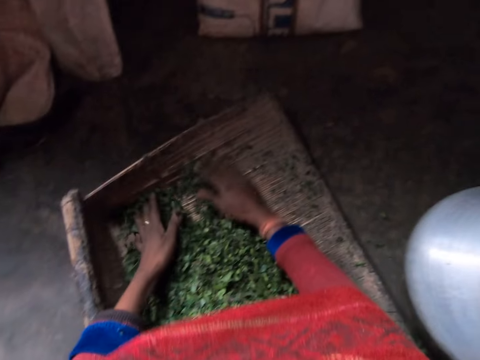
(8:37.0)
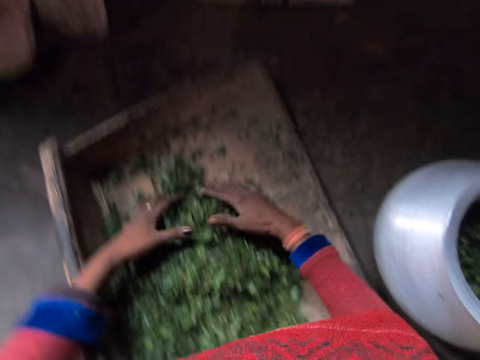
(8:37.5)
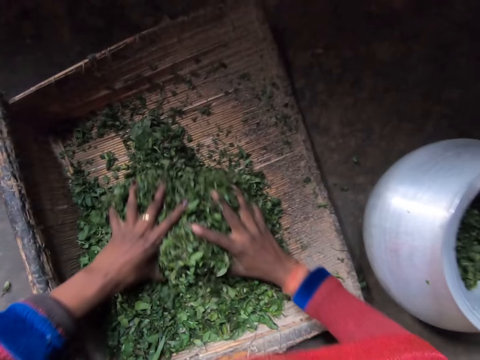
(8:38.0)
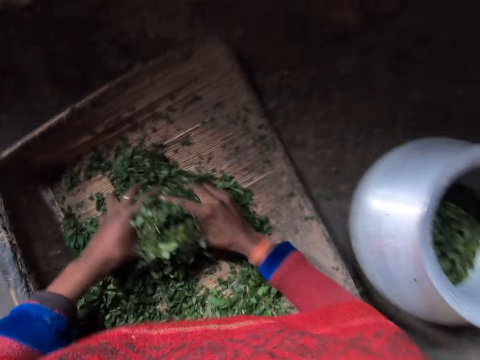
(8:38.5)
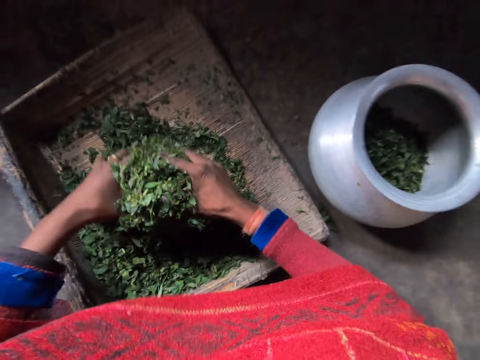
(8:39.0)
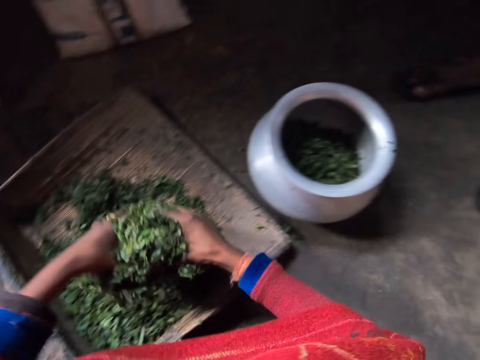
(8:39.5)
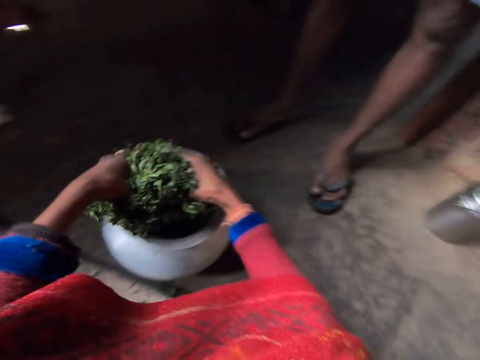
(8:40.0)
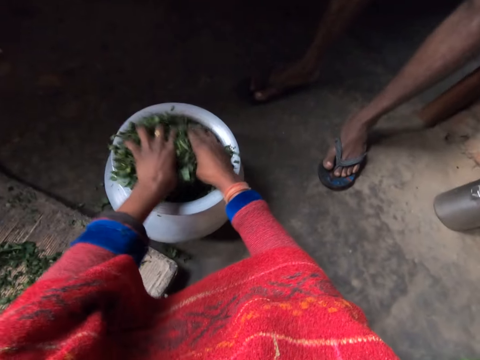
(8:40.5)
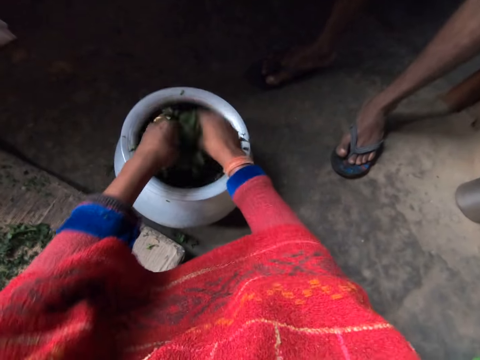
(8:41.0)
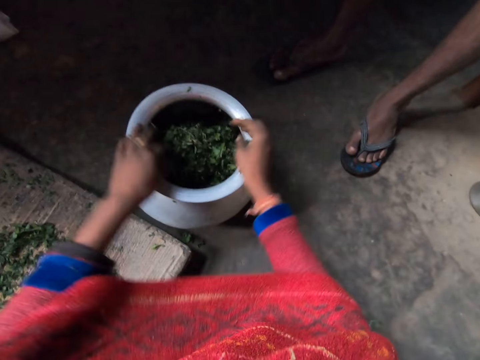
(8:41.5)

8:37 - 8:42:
The camera wearer picks up the green vegetables. He puts the green vegetables into the pot. He shakes his hand.

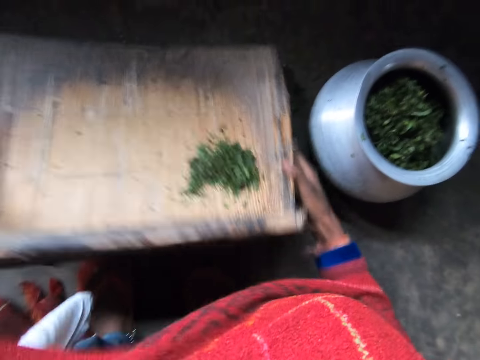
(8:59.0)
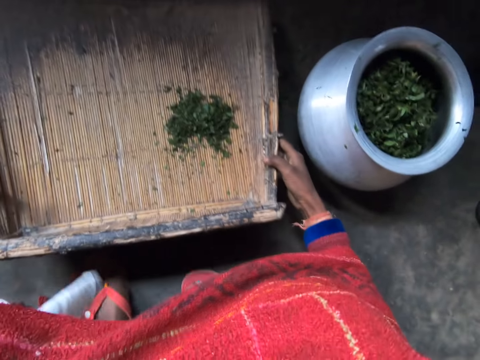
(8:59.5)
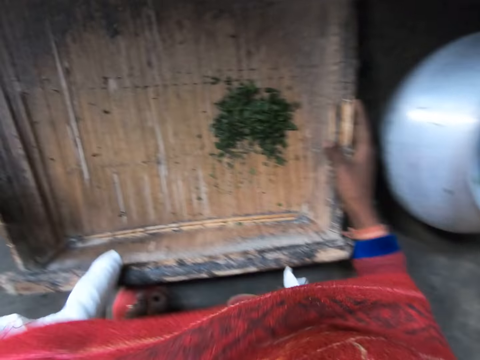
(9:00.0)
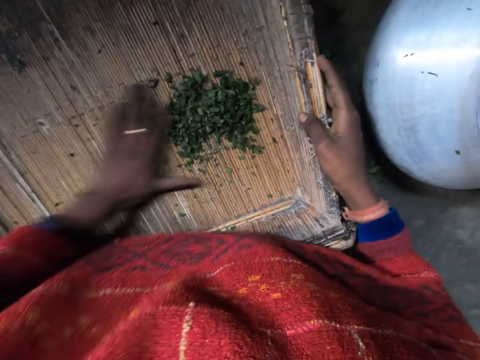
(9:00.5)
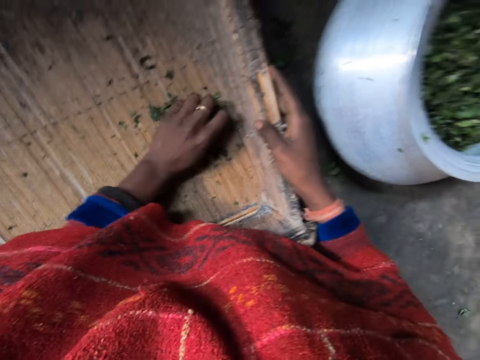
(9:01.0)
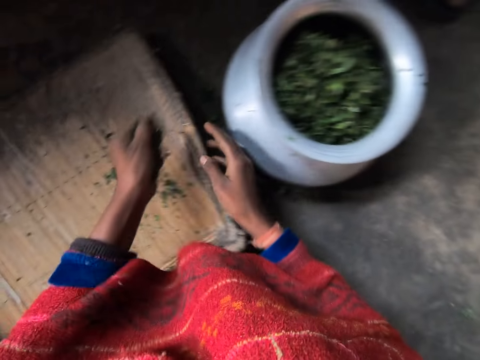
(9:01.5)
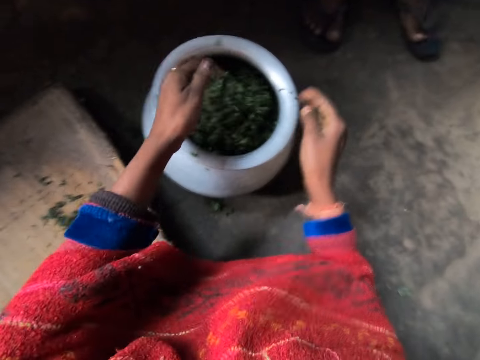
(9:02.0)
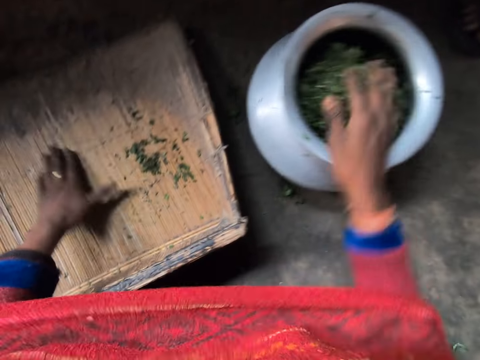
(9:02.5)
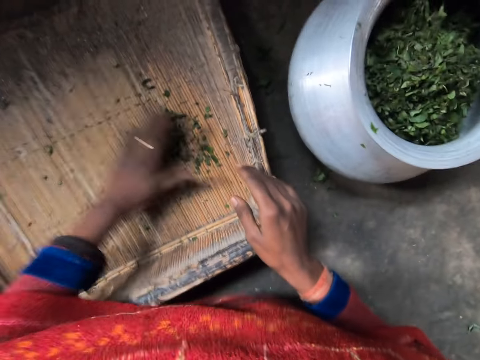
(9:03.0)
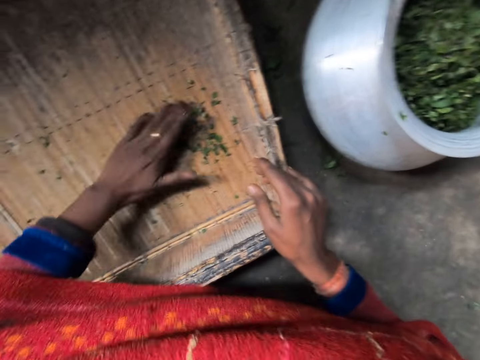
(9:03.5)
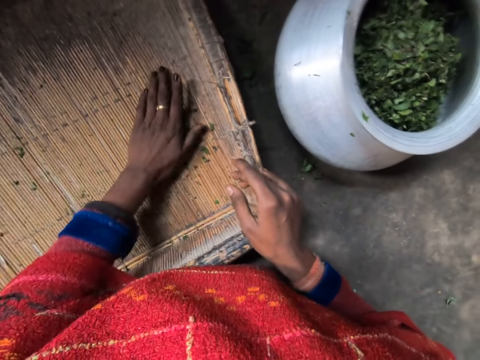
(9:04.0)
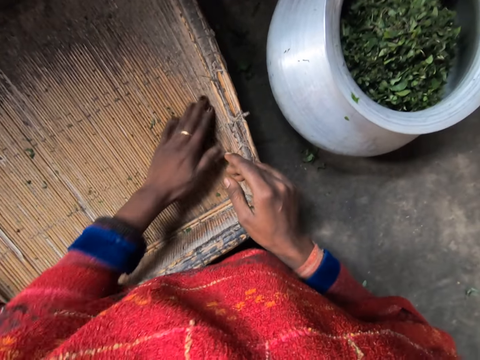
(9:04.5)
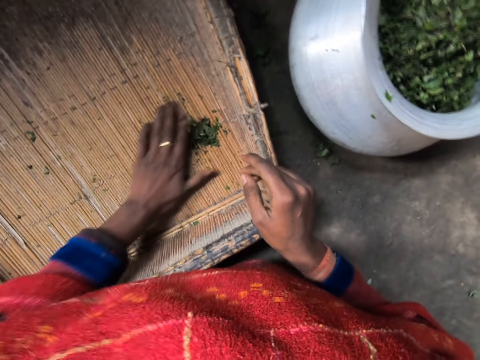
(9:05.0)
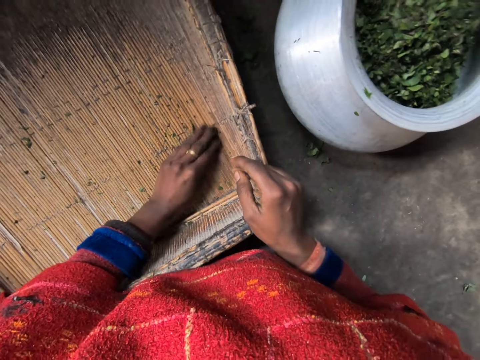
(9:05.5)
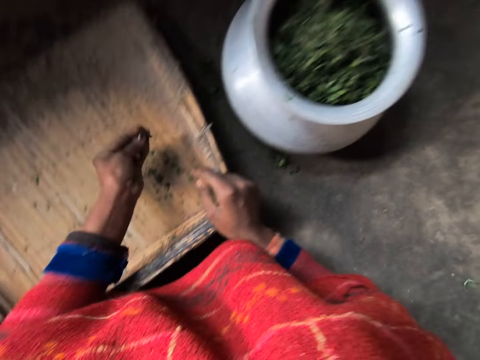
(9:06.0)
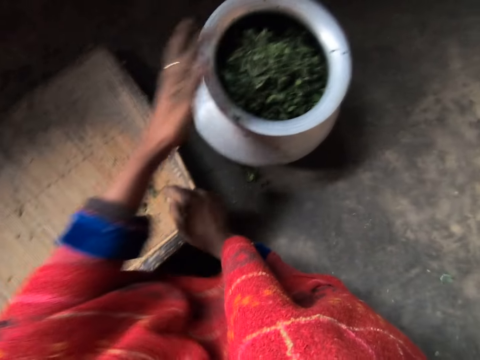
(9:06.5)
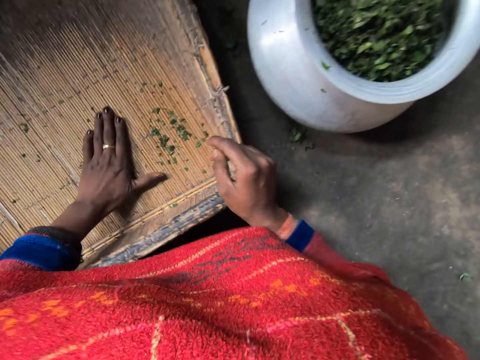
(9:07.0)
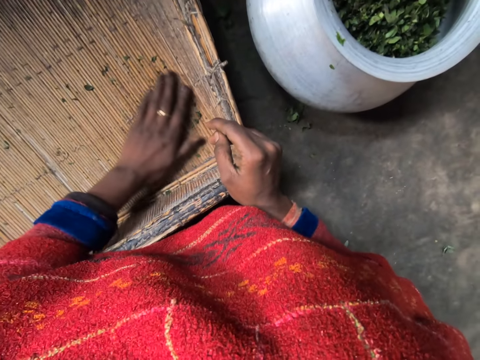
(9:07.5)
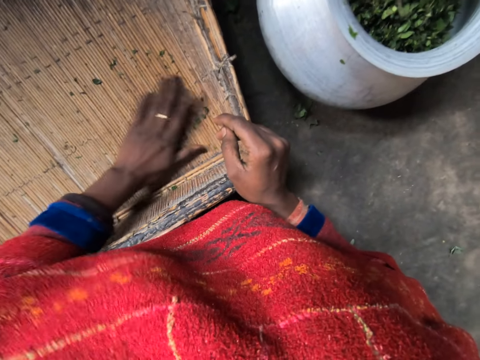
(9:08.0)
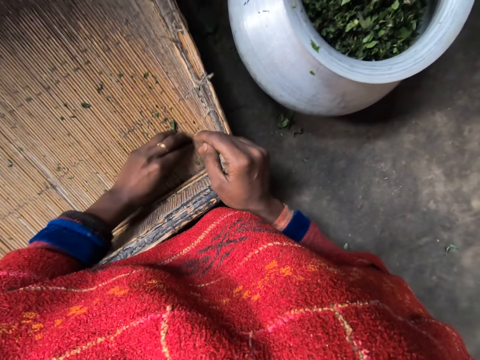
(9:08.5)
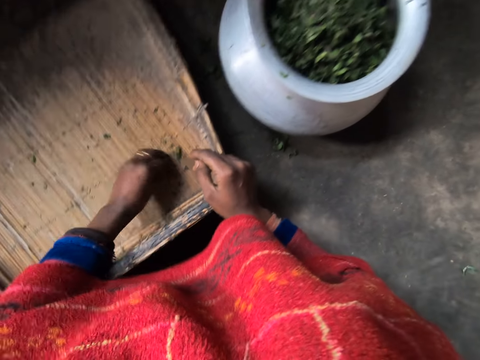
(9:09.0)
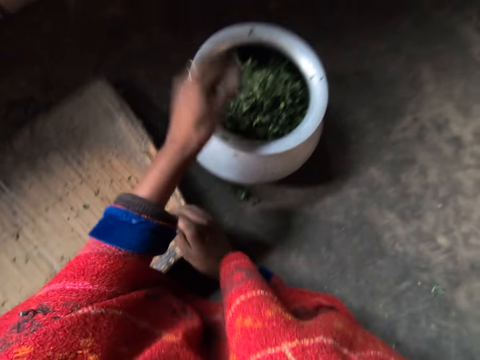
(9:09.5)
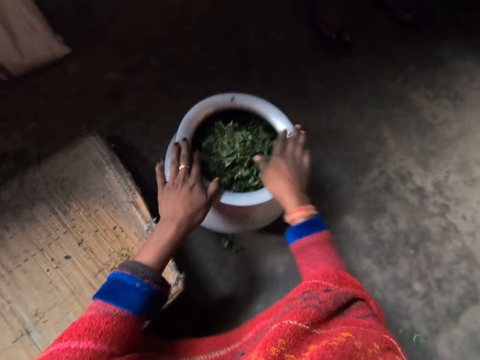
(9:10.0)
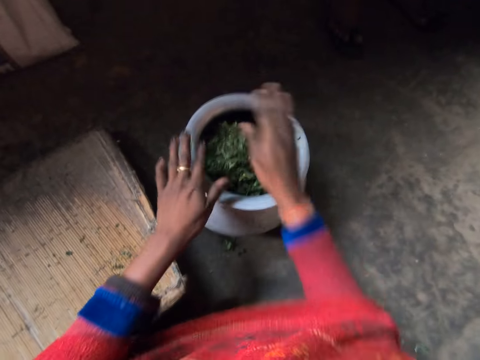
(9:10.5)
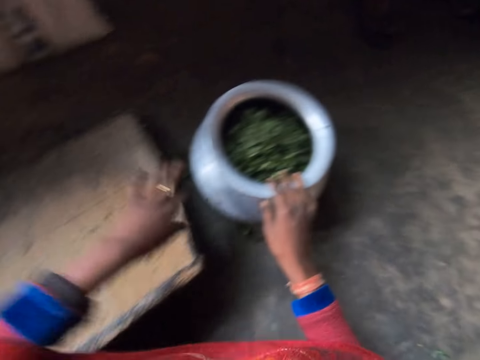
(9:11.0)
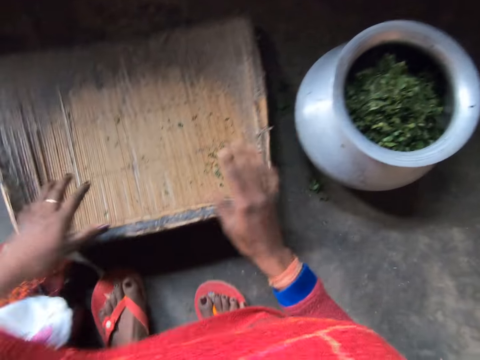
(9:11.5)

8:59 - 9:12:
The camera wearer puts down the wood tray on the floor. They pick up the green vegetables. They put the green vegetables into the pot. They touch the cooking pot. They align the vegetables. They place a hand on the tray. They gather the green vegetables. They pick up the green vegetables. They put the green vegetables into the pot. They gather the green vegetables. They pick up the green vegetables. They put the green vegetables into the pot. They put the vegetables in the cooking pot. They knock on the pot using hands. They hold the tray.

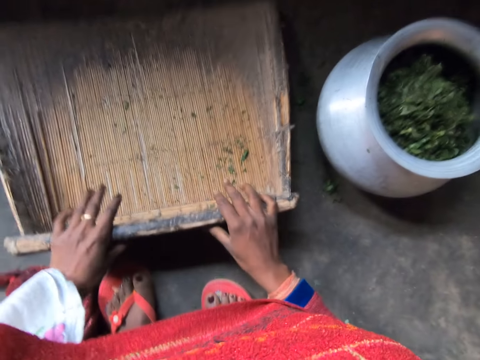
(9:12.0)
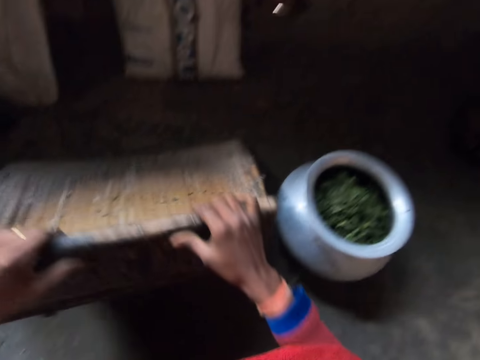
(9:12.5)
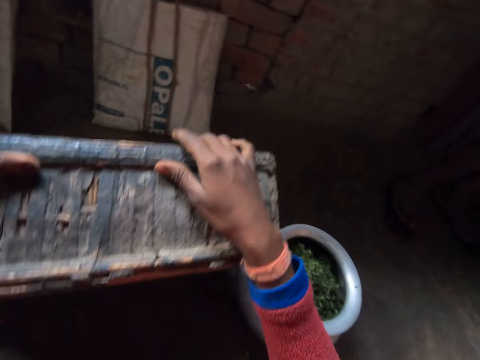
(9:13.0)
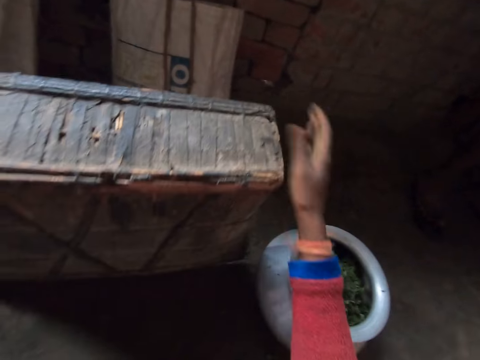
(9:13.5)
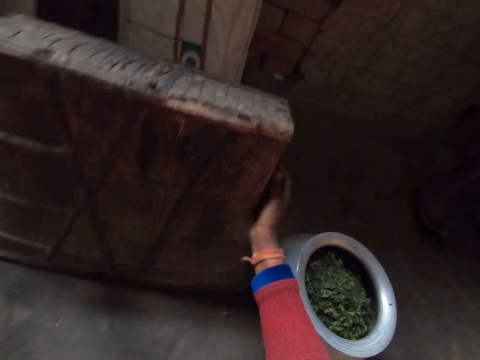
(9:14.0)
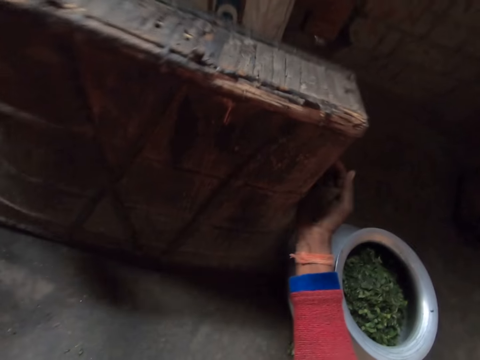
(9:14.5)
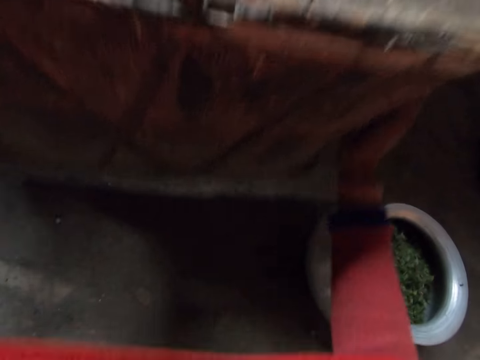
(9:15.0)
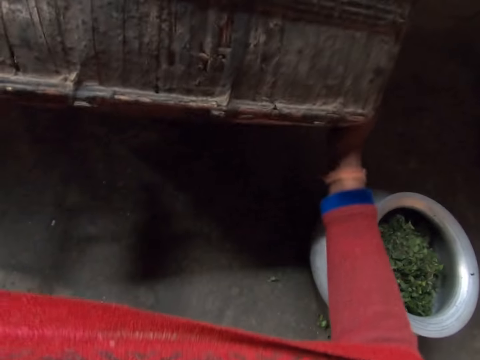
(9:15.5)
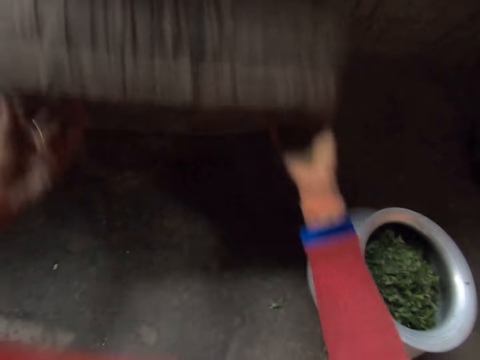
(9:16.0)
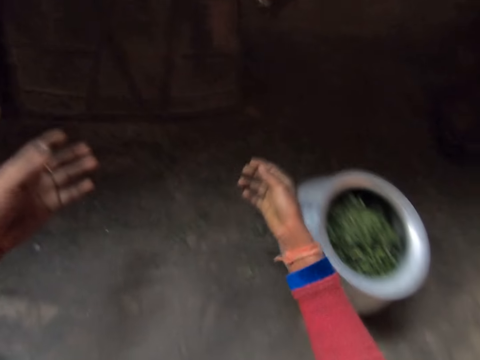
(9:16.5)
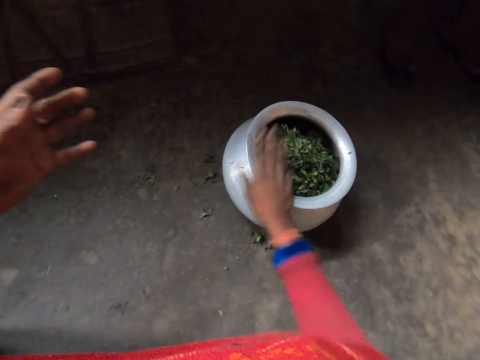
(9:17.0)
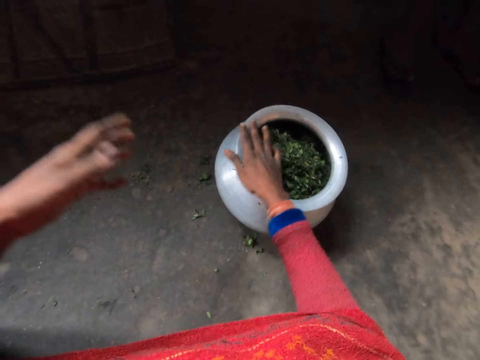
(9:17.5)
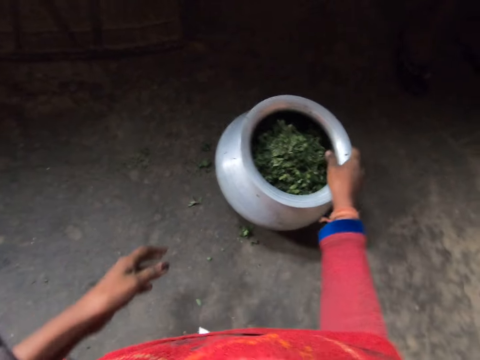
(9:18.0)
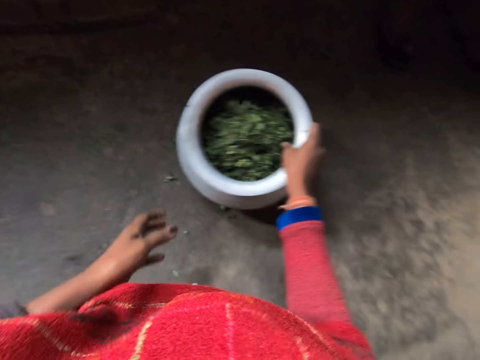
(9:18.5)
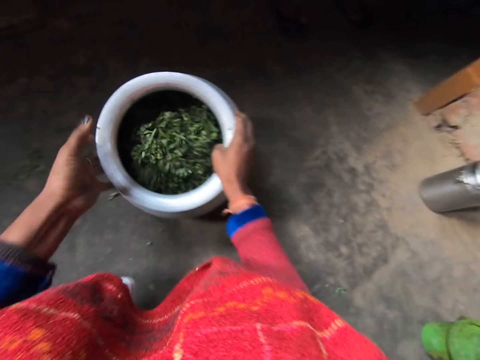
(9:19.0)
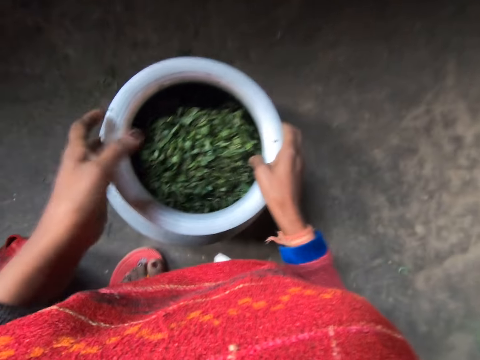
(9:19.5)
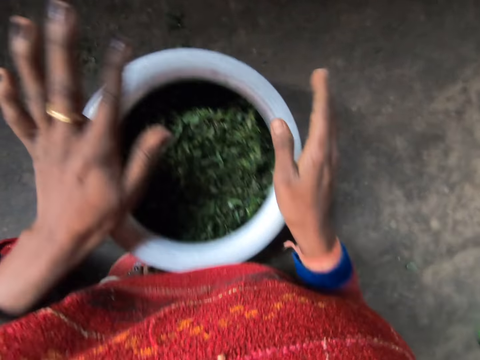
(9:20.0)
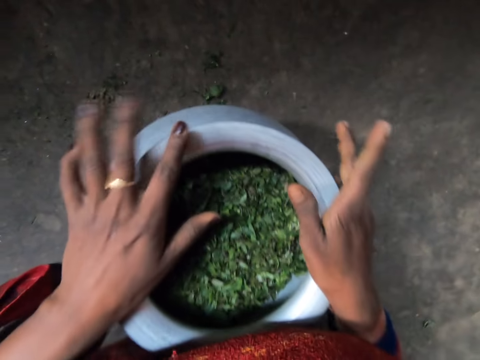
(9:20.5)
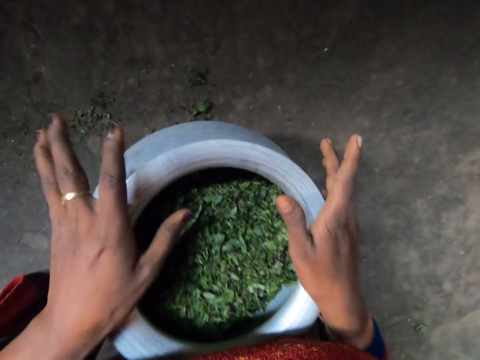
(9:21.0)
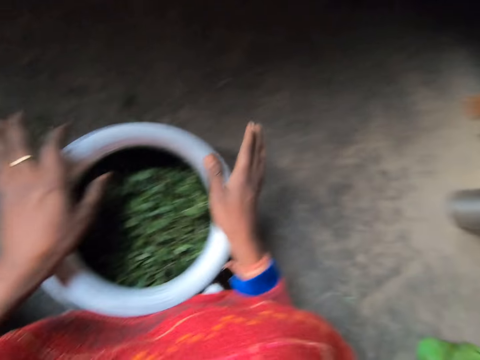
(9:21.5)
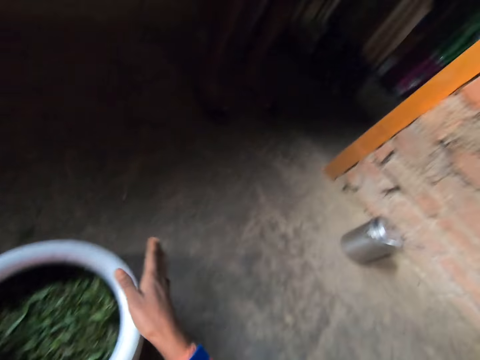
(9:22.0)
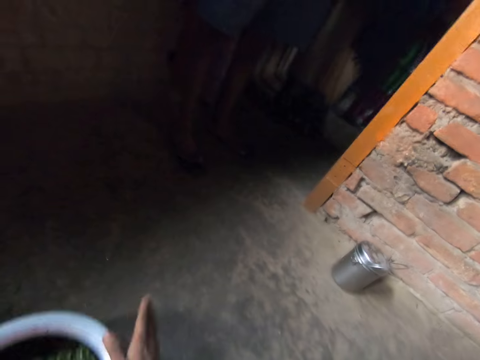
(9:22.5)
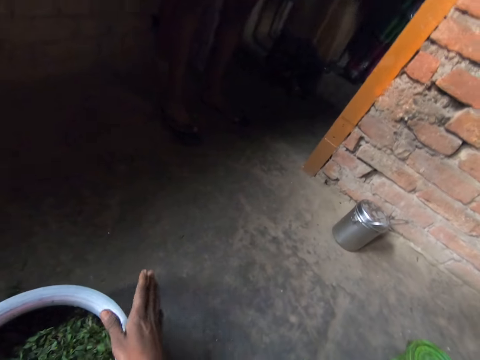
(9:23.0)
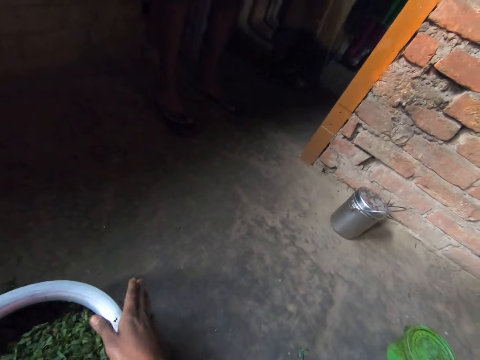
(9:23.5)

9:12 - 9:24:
The camera wearer picks up the wood tray. She knocks the wood tray on the ground. She moves her hands. She lifts the tray. A lady converses. The camera wearer pushes the piece of wood. She converses. She places her right hand on the rim of the steel pot. She wipes the pot with the hand. She bends the steel pot with her right hand. She lifts the steel pot with both hands from the floor. She drops the steel pot with both hands on the floor. She drums her fingers on the rim of the pot with both hands. She converses and looks around. A man appears. Another lady converses.
